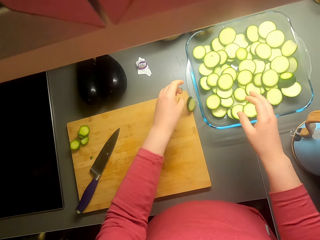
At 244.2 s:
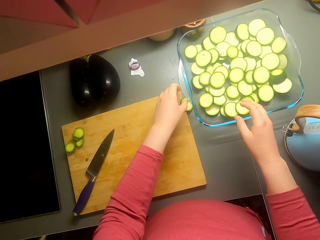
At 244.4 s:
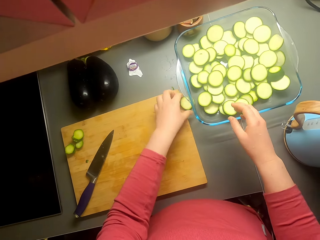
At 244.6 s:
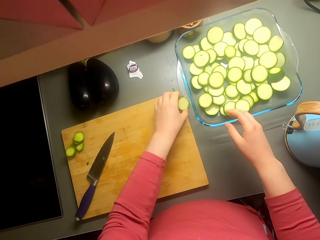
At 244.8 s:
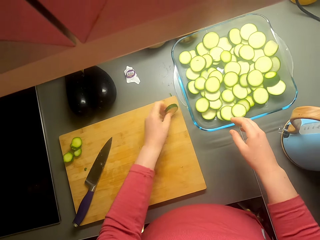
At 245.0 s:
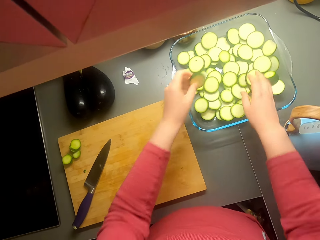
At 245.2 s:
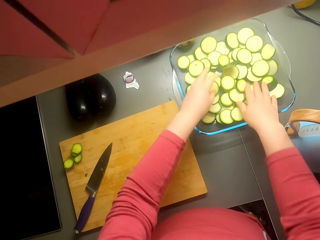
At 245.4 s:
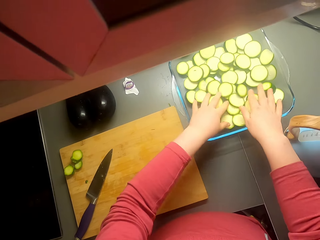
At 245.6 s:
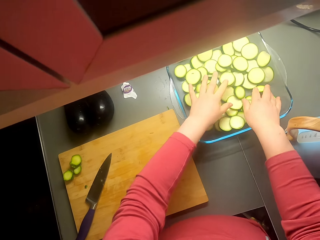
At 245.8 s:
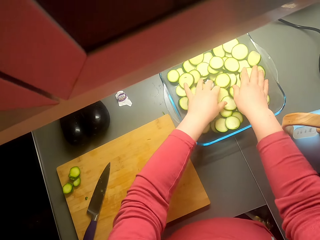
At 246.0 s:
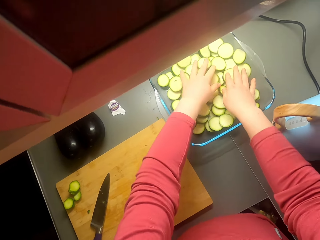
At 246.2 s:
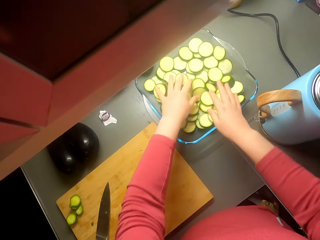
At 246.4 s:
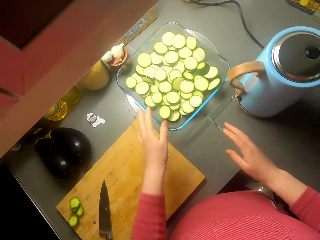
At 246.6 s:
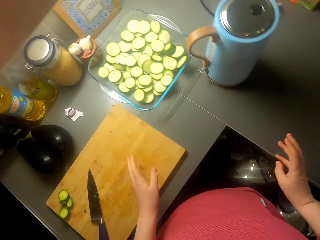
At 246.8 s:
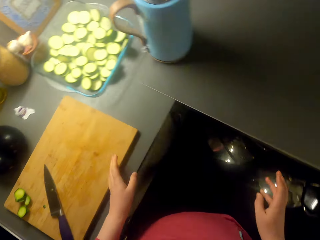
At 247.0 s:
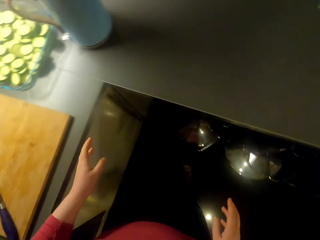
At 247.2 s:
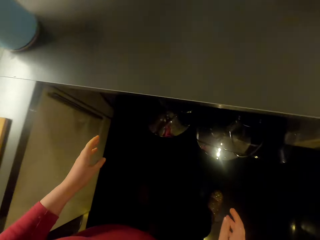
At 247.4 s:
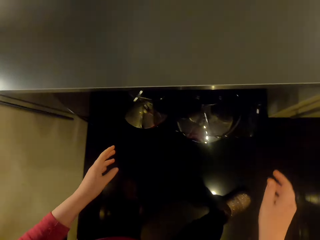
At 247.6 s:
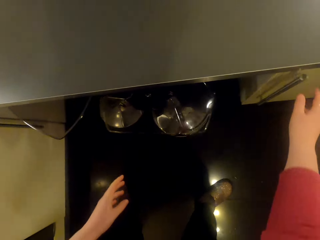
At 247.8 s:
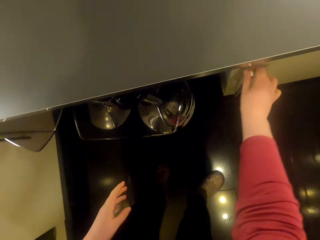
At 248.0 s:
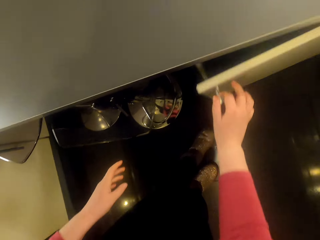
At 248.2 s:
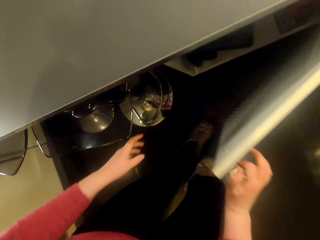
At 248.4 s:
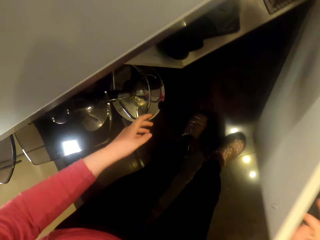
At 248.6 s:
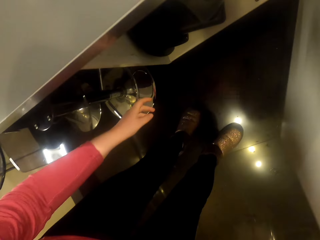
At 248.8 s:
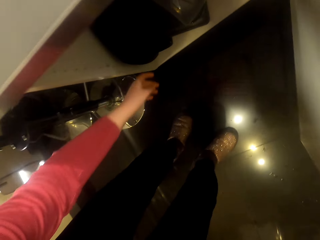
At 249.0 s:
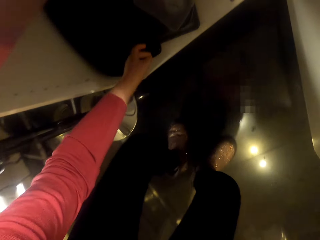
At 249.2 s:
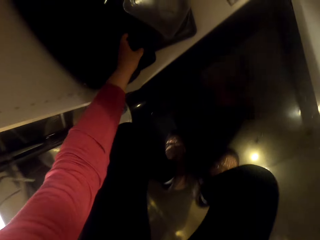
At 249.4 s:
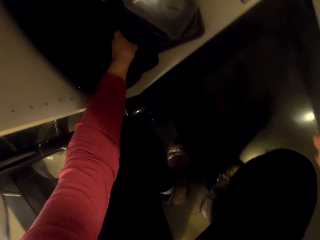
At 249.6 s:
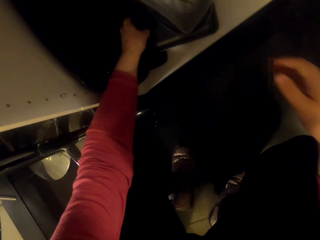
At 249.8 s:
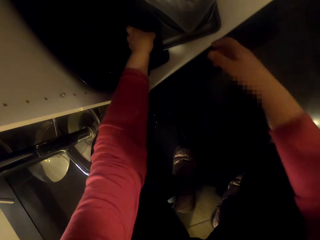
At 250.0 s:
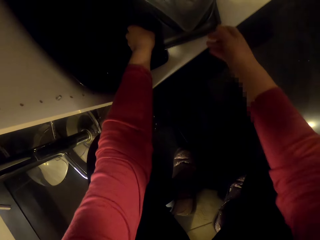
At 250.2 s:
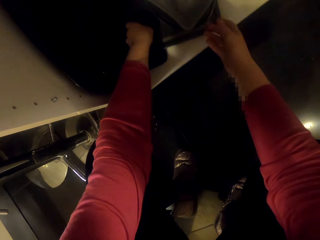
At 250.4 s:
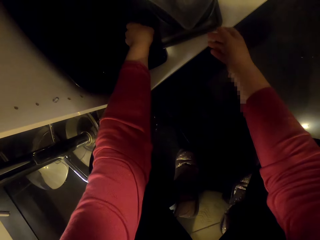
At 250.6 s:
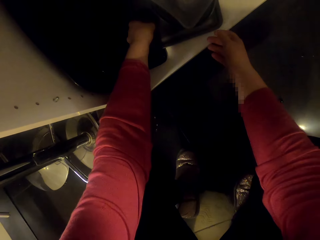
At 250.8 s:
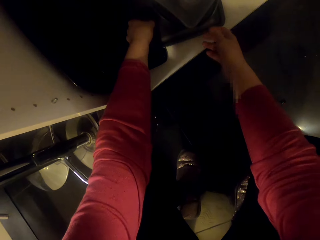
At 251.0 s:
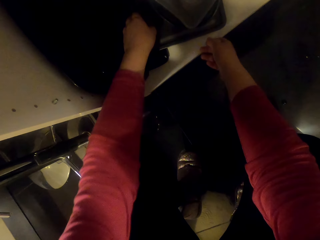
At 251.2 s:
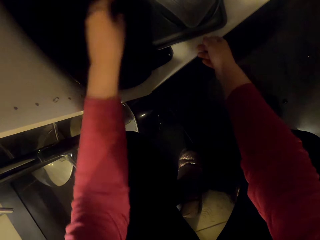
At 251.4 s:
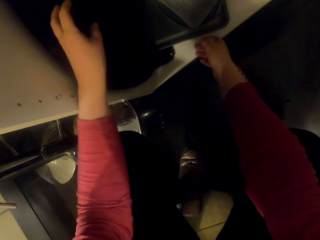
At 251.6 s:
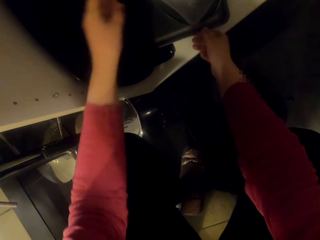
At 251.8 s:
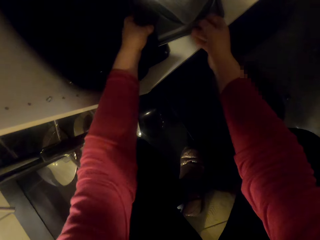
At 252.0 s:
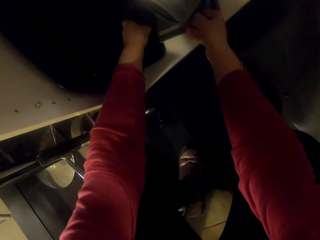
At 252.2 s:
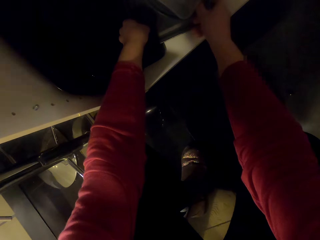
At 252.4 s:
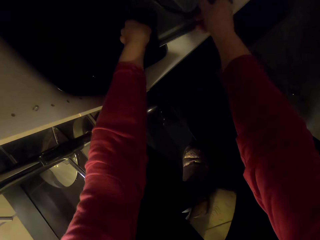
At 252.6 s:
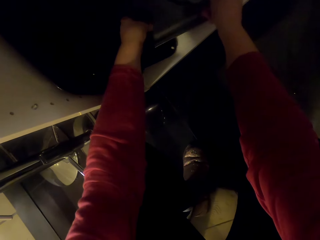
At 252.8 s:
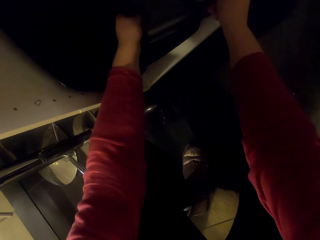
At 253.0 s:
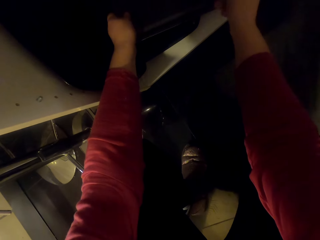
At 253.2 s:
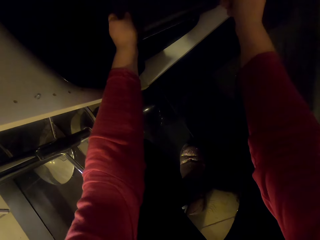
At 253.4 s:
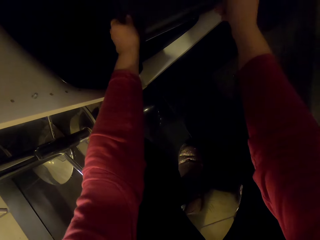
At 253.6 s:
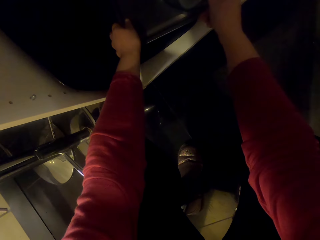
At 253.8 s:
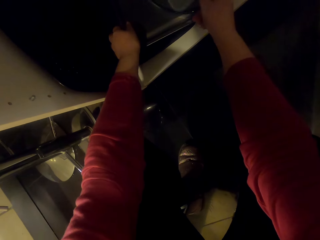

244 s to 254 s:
The camera wearer puts the pieces of cucumber in the tray. They pick a piece of cucumber and put the piece of cucumber on the tray. They walk around the room. They open the cabinet door.

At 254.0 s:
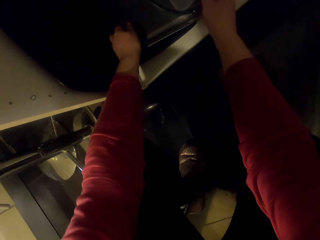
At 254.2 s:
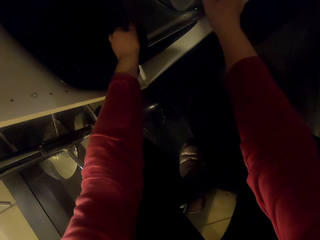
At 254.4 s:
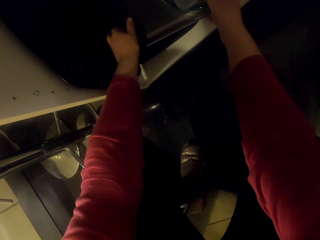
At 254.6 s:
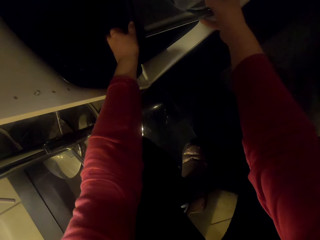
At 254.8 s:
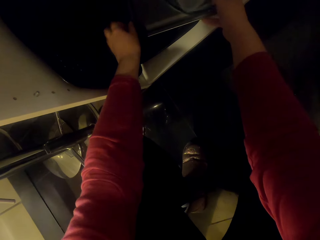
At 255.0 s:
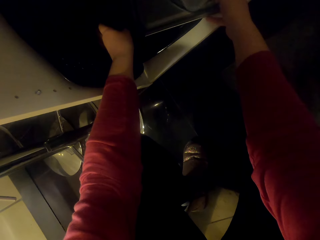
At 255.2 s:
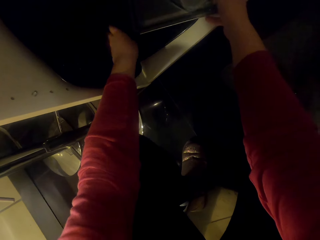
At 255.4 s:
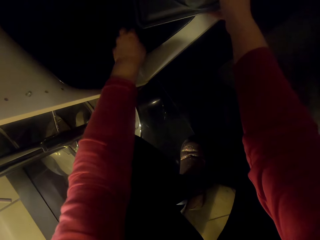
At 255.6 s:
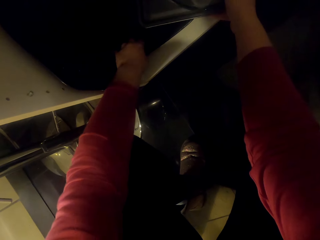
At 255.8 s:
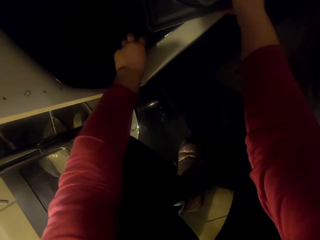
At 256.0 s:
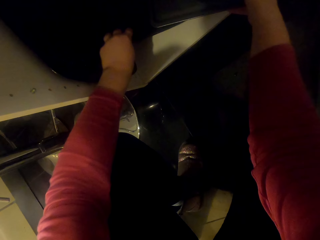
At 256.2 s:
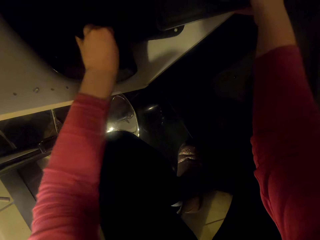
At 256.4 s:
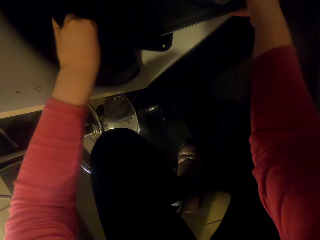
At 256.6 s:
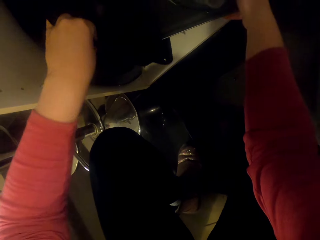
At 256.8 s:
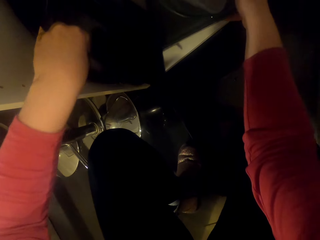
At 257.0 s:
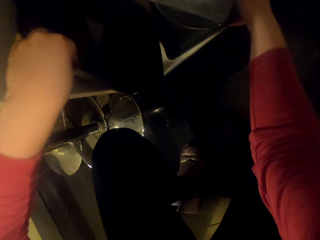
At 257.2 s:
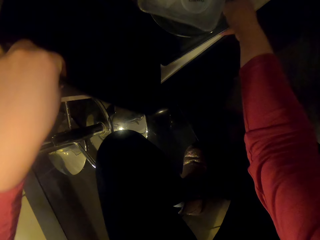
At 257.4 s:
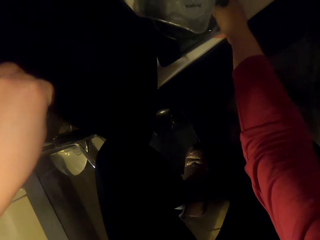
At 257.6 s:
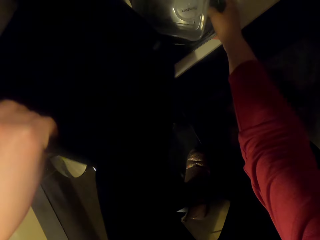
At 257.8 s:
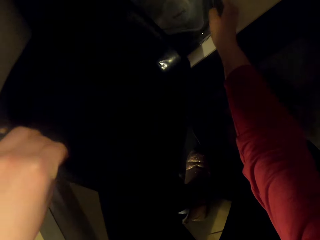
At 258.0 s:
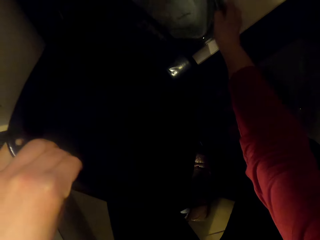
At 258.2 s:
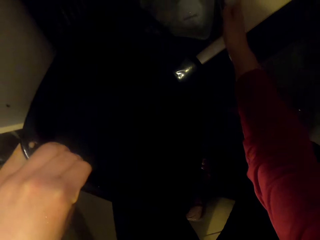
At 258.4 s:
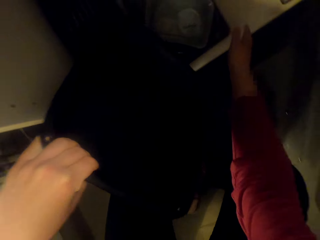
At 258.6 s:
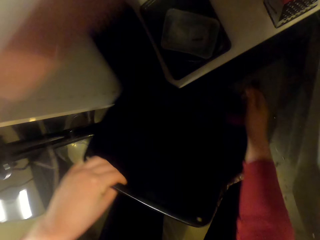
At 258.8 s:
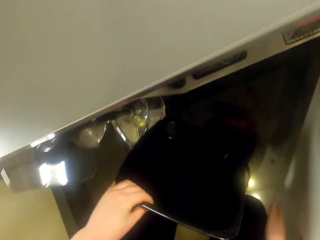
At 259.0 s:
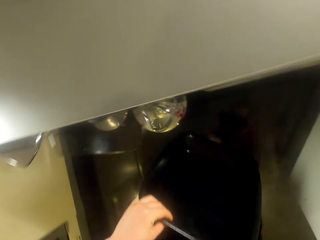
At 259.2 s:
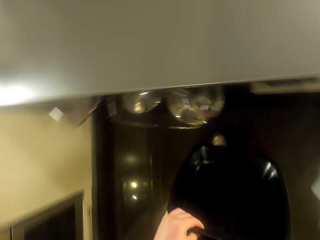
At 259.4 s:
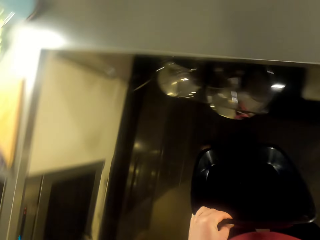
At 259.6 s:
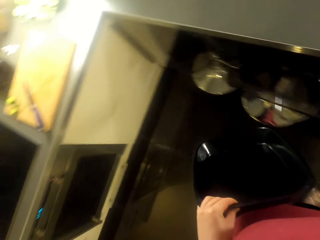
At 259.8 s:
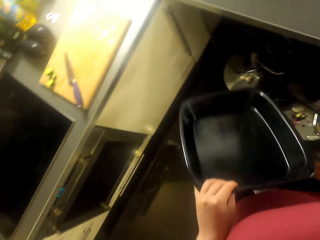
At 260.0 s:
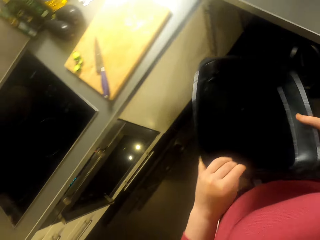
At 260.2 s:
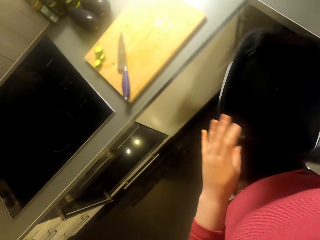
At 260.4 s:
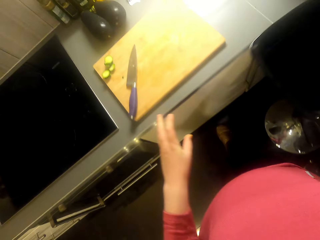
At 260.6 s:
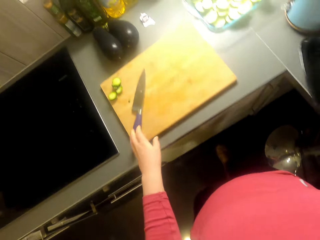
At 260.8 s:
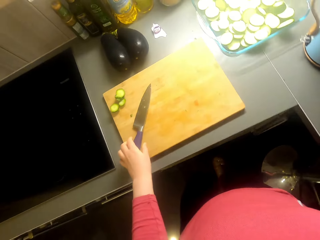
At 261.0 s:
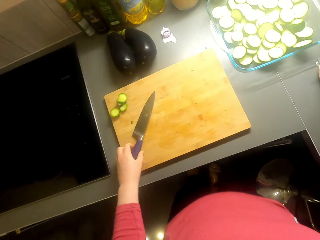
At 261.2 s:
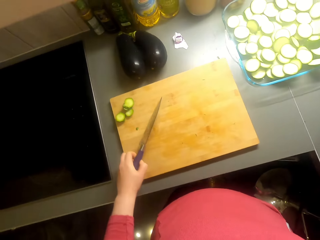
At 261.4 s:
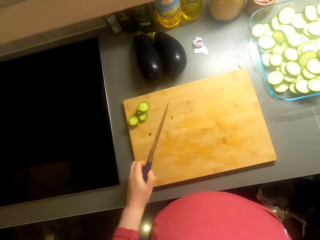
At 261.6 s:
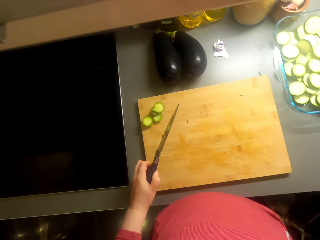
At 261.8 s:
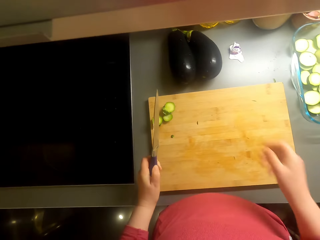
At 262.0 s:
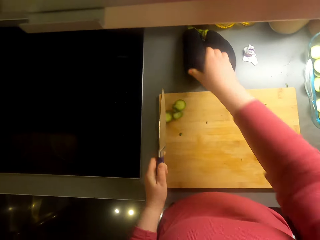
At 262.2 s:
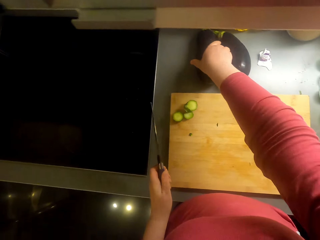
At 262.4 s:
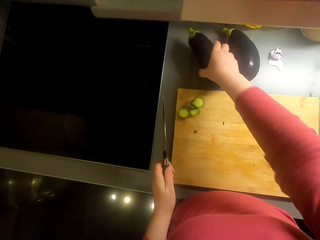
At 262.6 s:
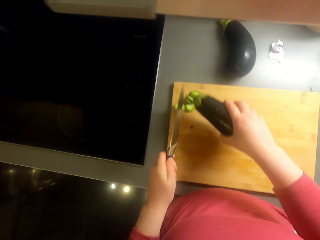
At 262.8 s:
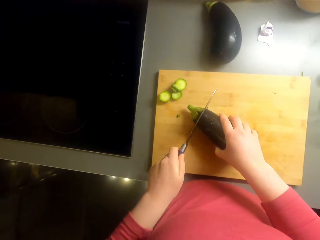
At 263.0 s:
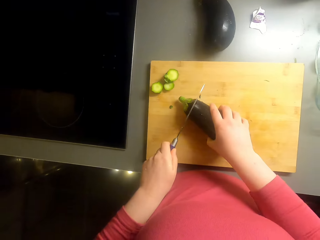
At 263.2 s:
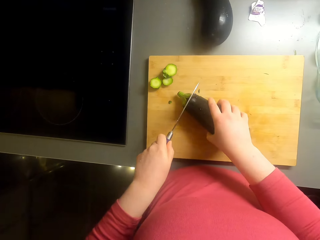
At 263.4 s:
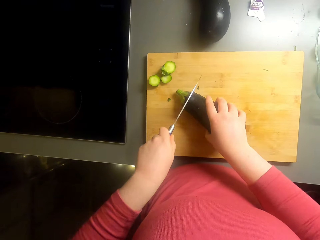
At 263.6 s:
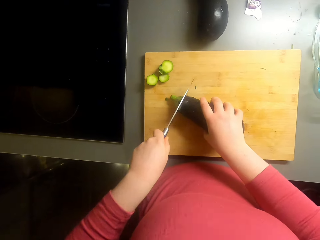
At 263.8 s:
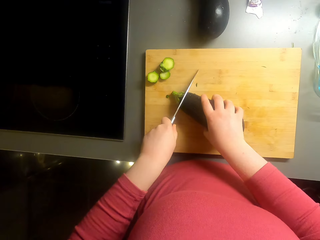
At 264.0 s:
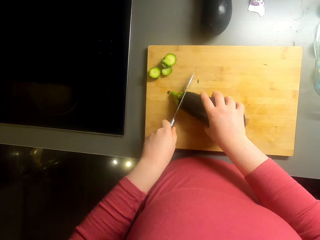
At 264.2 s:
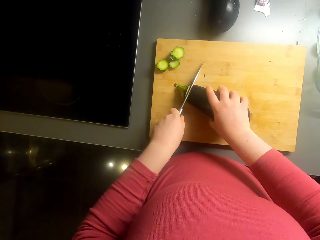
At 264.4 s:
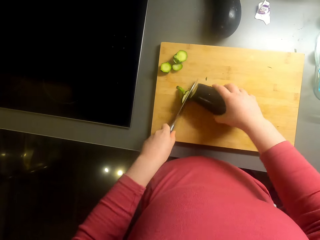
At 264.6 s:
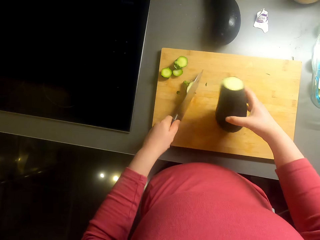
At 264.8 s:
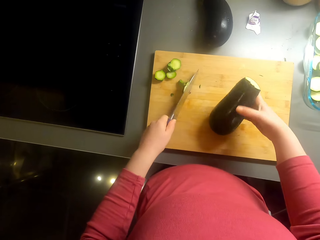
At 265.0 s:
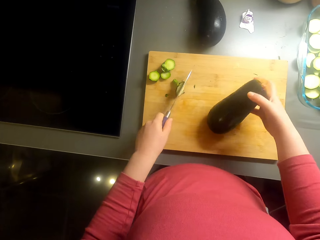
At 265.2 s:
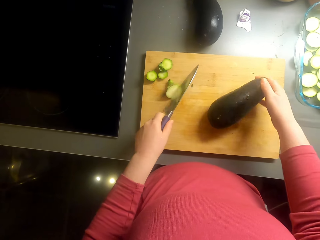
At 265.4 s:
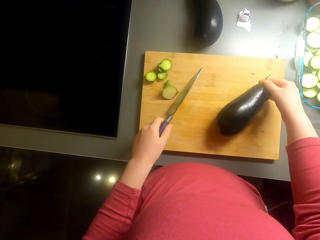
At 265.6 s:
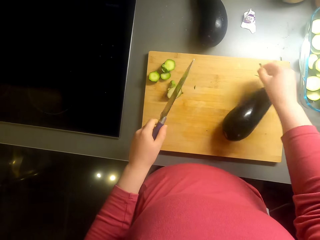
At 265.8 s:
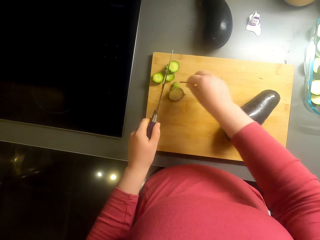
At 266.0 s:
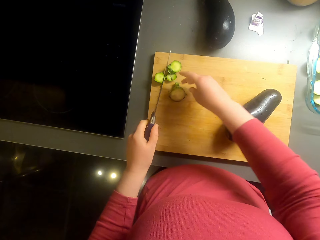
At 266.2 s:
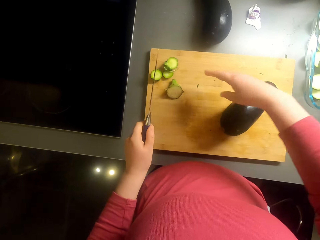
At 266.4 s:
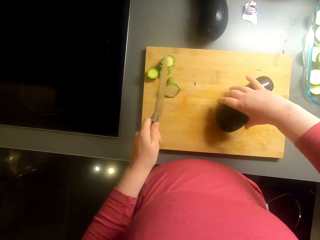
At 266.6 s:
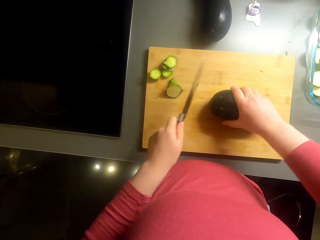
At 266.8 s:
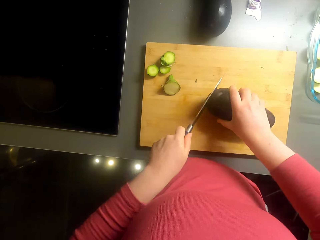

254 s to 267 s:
The camera wearer picks a tray. They take the pan. They walk around the room. They put the tray on the kitchen area. They pick a knife, pick the eggplant and cut the eggplant.
